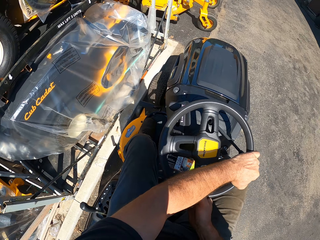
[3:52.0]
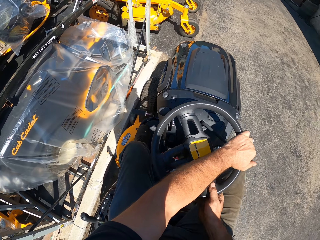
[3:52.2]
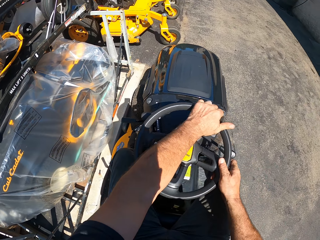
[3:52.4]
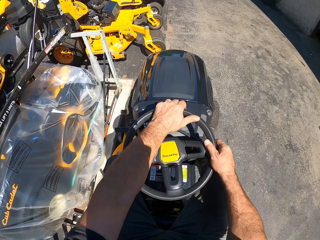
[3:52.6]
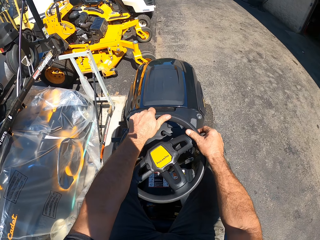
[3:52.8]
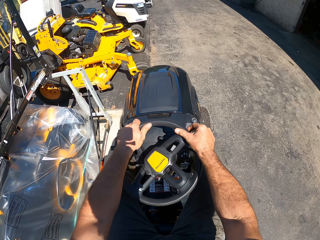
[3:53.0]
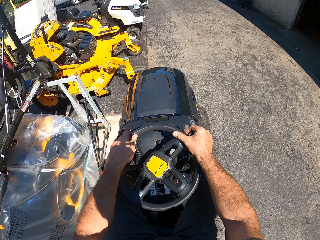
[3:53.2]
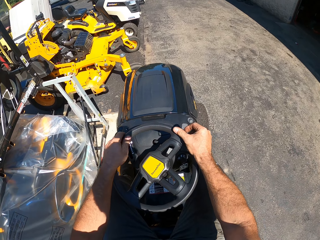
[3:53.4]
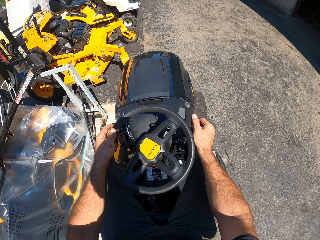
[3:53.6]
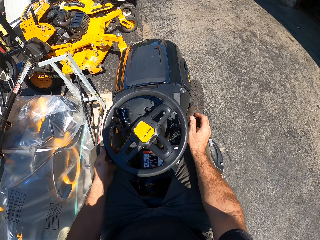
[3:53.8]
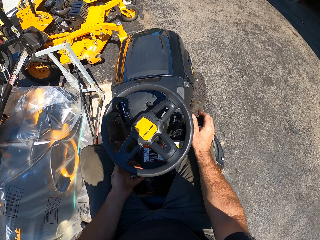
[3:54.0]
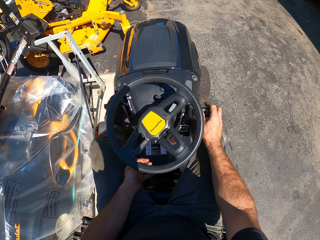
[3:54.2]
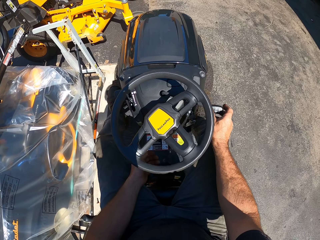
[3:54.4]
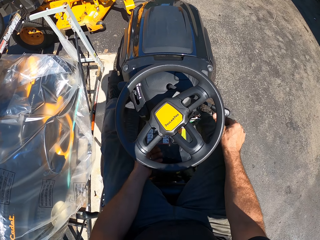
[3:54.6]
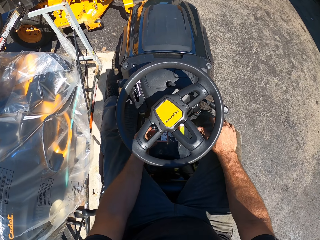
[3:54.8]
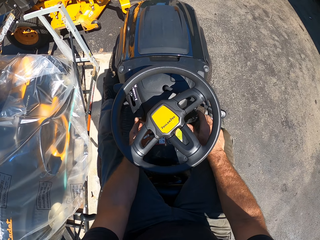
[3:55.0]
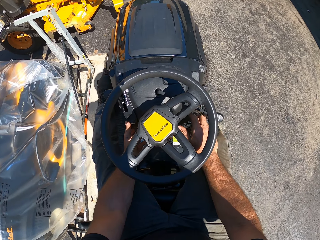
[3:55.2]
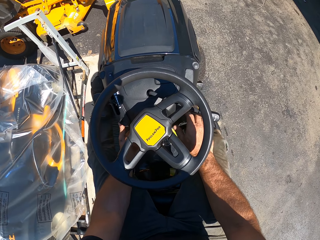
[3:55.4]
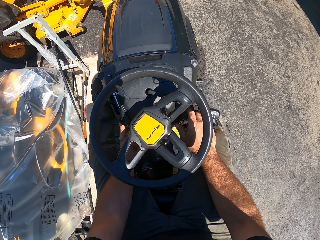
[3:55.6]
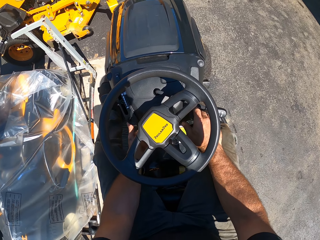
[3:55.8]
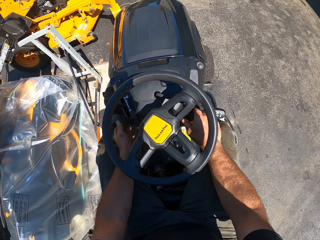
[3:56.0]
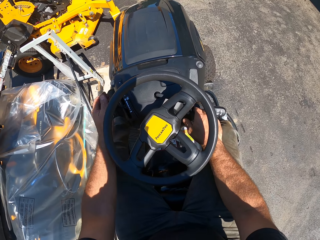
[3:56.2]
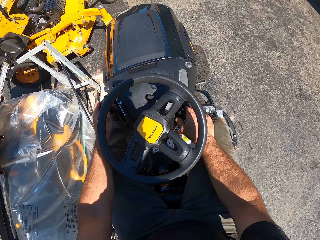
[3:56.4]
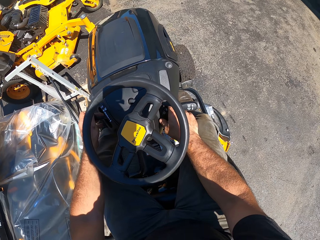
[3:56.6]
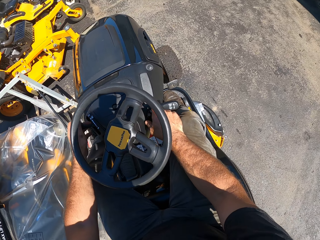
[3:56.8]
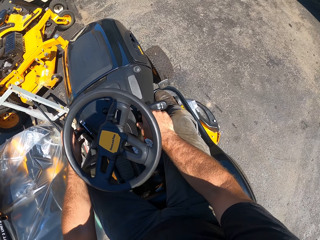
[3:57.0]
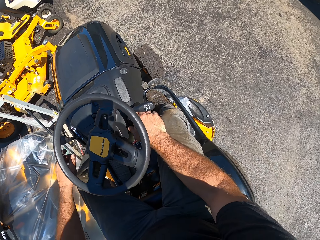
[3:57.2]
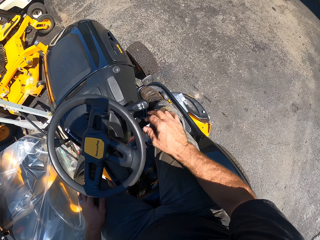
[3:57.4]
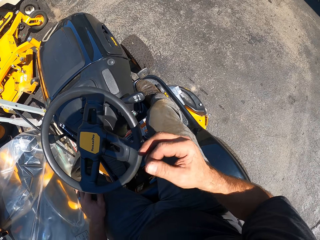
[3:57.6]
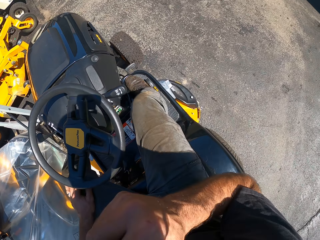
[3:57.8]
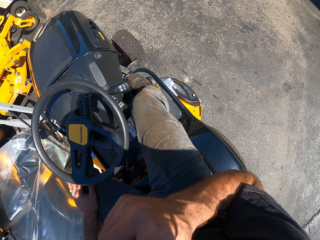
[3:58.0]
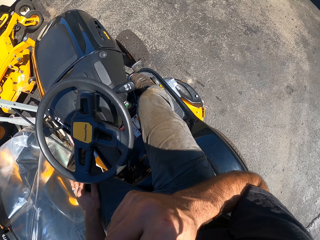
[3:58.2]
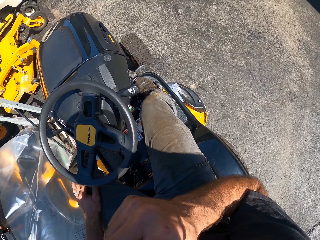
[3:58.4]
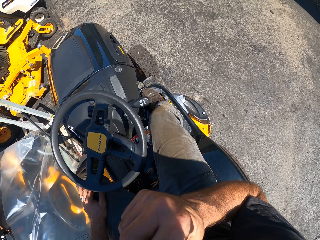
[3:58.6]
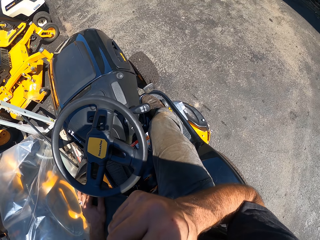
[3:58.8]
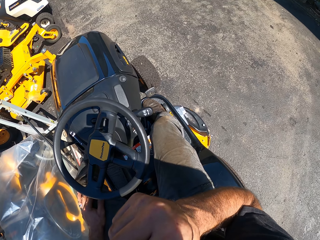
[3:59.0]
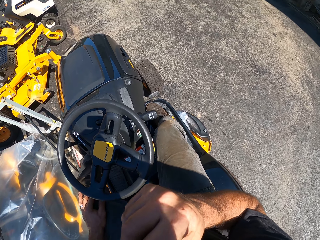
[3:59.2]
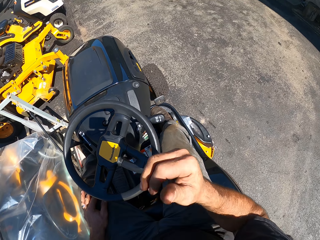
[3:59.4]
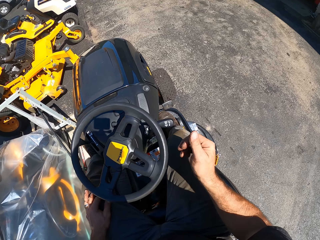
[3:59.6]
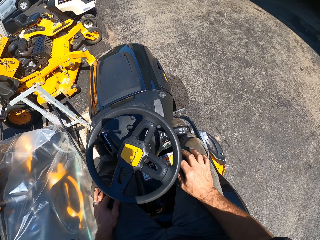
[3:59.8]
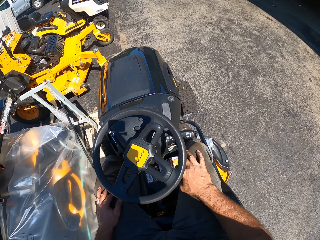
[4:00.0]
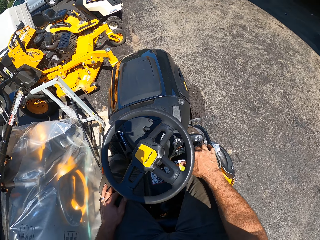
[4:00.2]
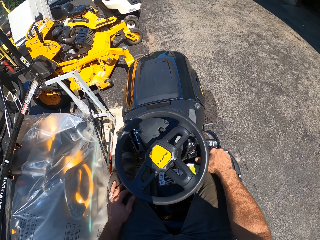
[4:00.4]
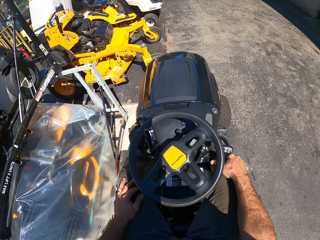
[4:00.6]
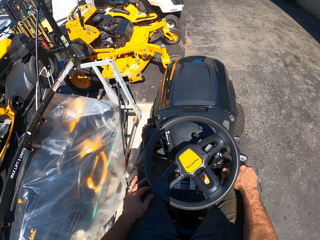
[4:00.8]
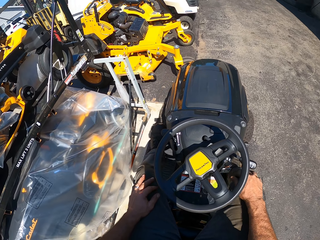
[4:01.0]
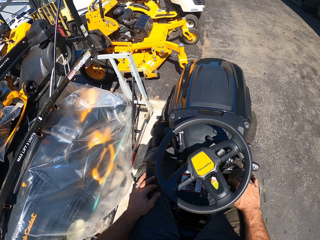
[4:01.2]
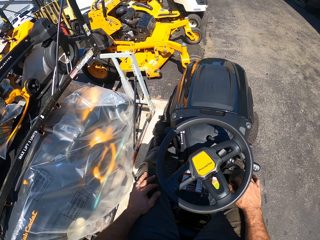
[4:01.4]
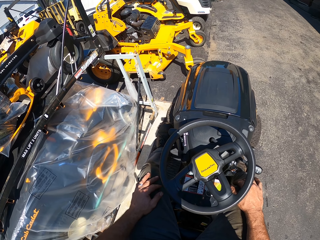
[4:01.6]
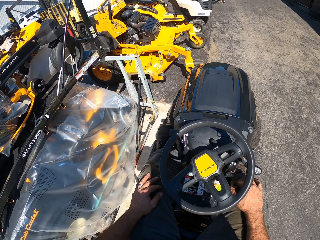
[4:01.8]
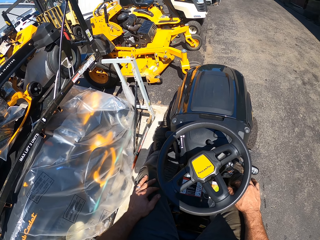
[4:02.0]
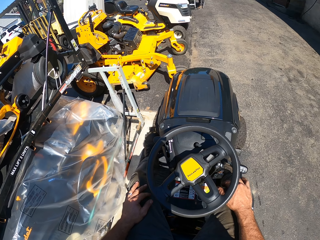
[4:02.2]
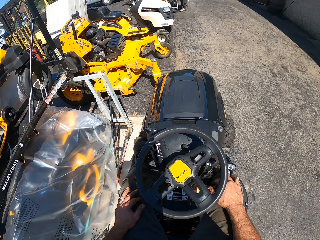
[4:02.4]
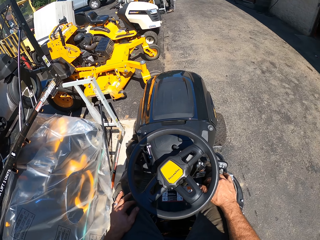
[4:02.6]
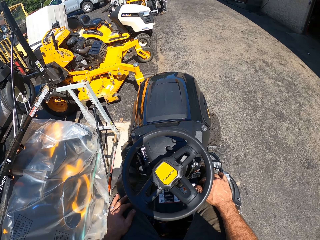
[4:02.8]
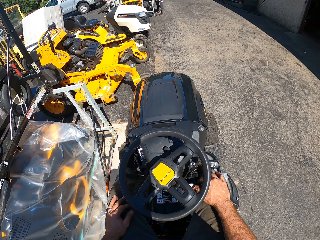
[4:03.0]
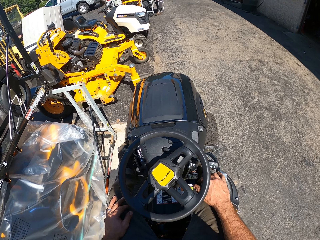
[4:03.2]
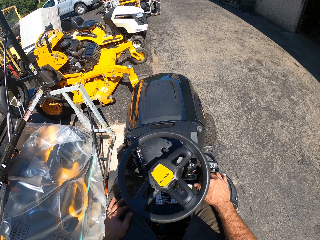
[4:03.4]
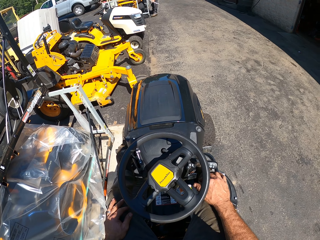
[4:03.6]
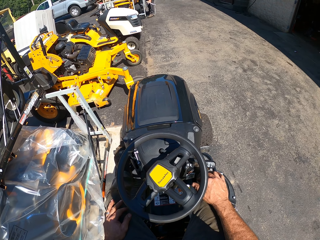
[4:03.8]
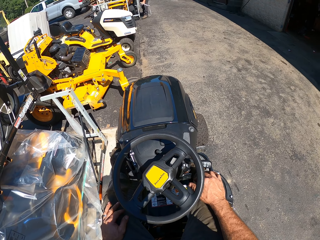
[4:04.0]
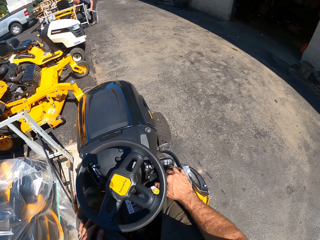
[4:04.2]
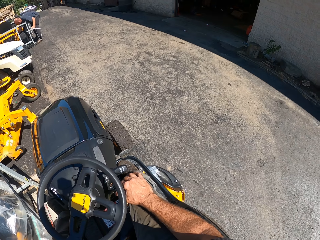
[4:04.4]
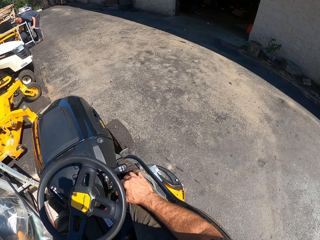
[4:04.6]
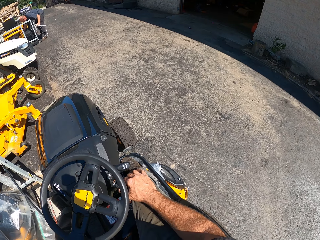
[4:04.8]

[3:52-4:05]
The camera wearer stops the ride-on lawn mower. He removes the hands from the steering wheel. He moves the gear of the ride-on lawn mower. He holds the ride-on lawn mower. He stares at the ride-on lawn mower. He moves his right hand to the face. He scratches his face. He removes his hand from the face. He stares at the ride-on lawn mower.

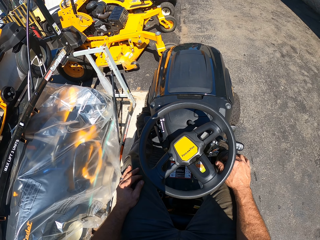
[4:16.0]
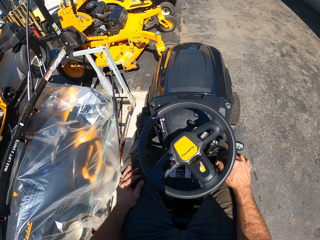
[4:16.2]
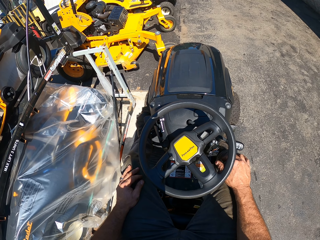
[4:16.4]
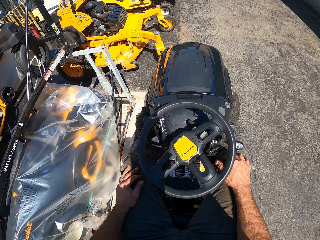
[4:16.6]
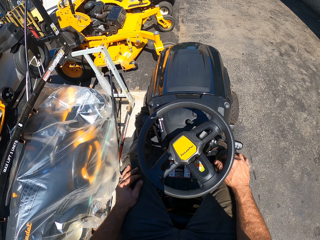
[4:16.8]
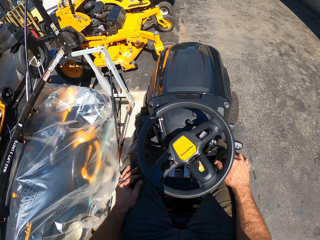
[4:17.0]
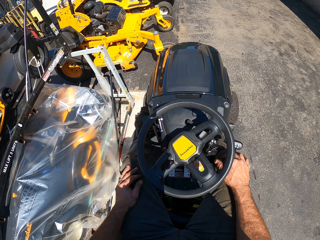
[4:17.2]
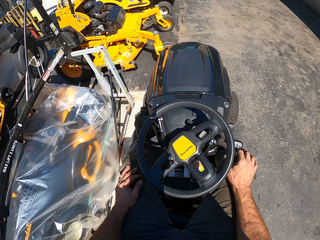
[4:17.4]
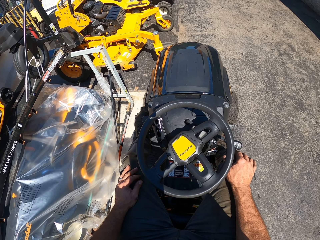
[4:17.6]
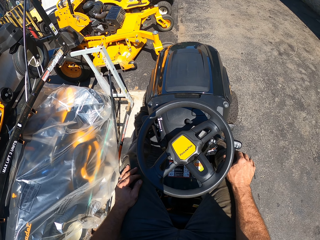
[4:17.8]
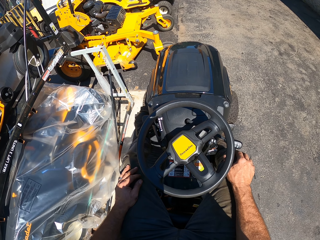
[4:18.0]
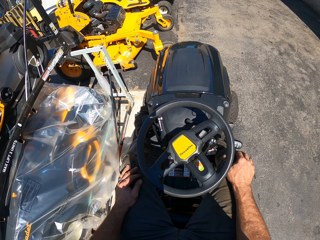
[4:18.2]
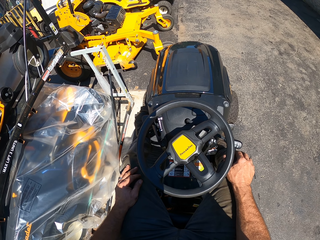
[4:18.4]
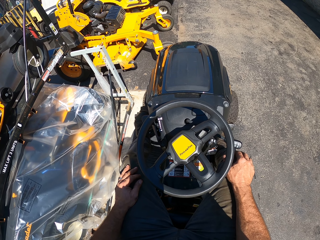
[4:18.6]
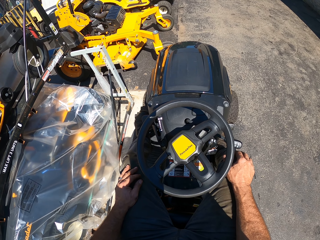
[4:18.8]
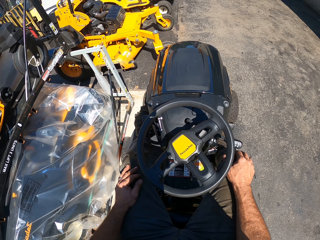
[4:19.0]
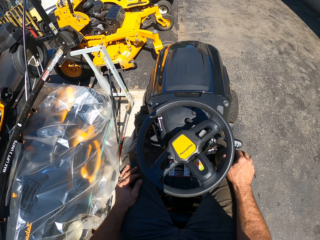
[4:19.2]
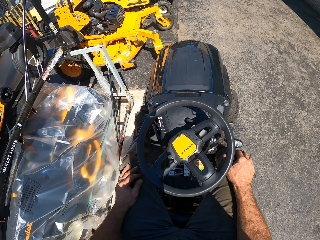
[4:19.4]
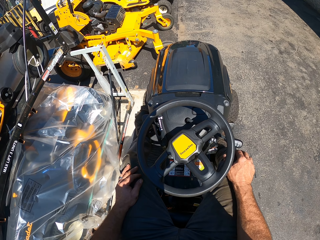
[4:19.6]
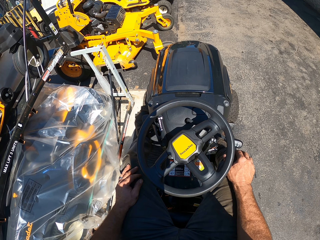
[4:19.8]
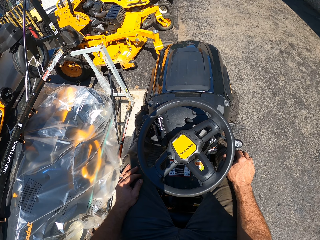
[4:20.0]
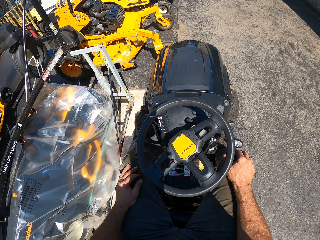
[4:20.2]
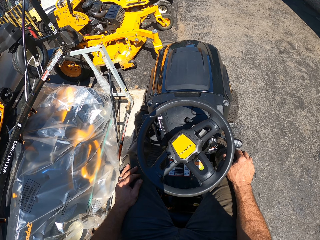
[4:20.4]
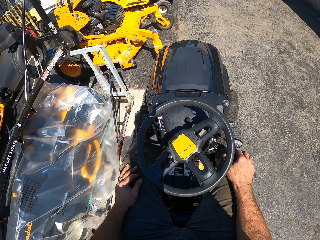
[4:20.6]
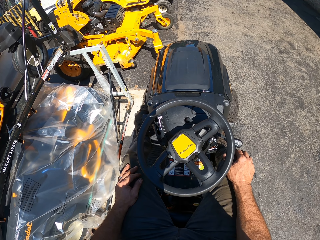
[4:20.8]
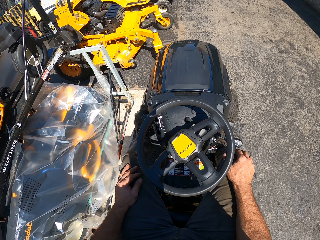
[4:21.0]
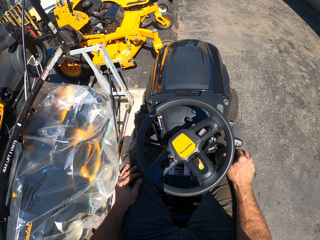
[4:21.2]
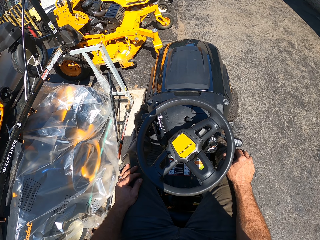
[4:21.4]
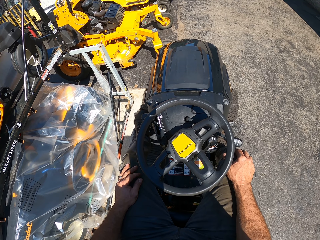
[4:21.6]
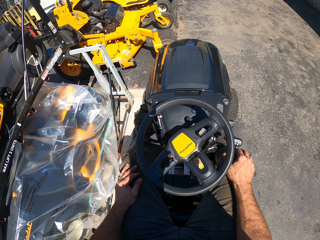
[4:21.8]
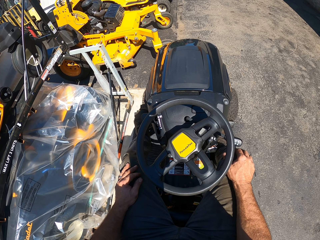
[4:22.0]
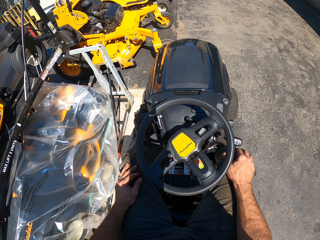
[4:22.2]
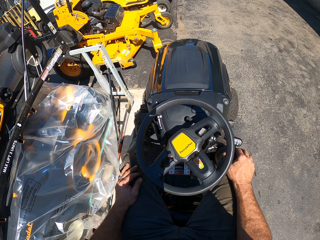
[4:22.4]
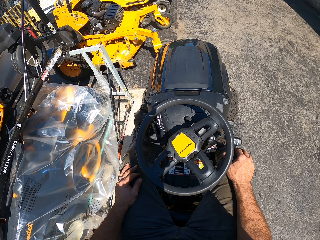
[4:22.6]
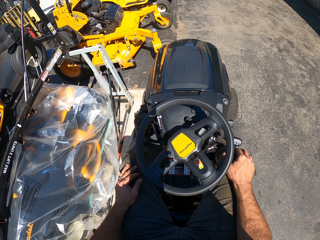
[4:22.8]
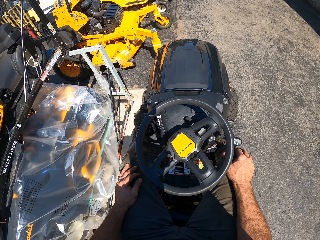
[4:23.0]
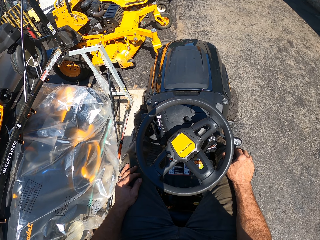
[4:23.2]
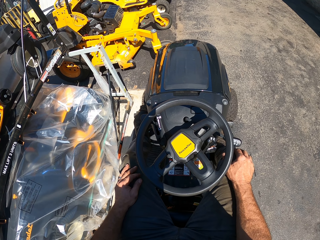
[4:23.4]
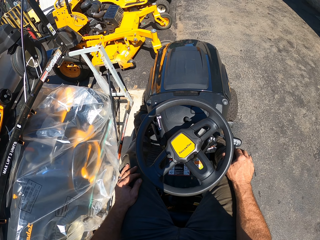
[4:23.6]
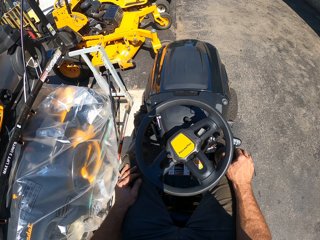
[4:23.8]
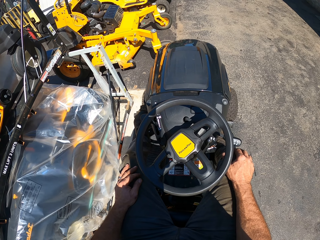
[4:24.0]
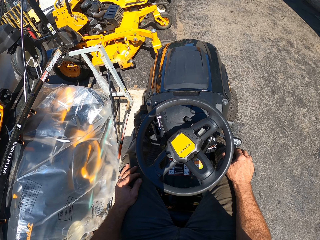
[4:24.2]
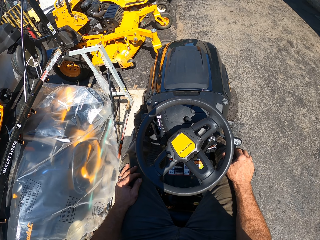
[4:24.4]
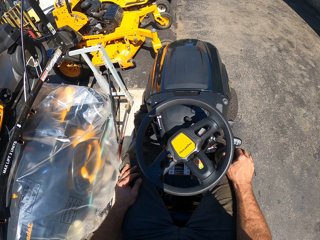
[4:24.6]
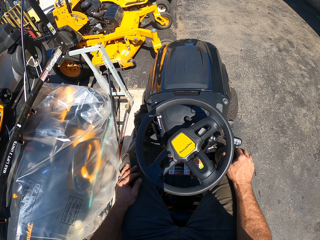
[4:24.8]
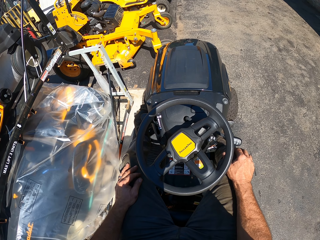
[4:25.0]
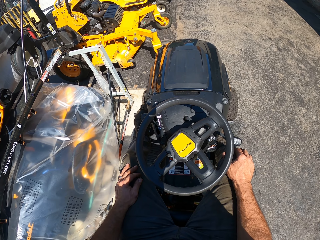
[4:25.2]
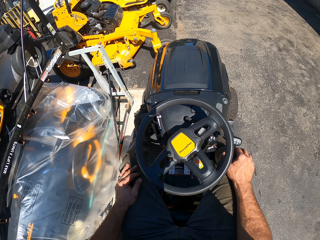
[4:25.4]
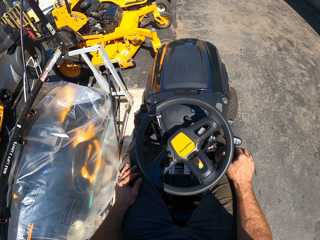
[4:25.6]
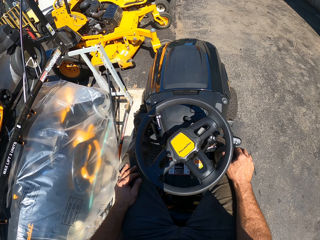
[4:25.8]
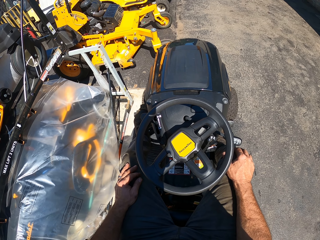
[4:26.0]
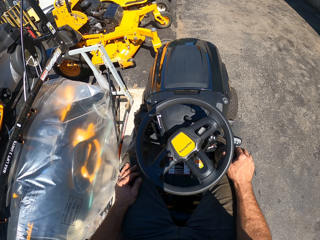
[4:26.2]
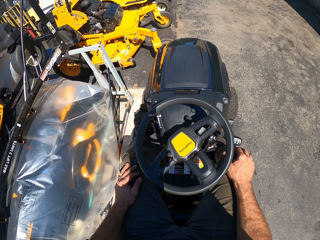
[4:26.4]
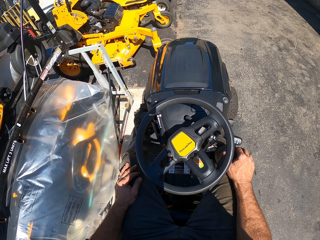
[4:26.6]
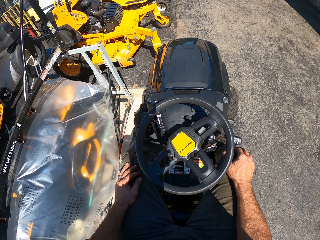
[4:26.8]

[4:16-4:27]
The camera wearer shakes the fingers of his right hand. He stares at the ride-on lawn mower.
